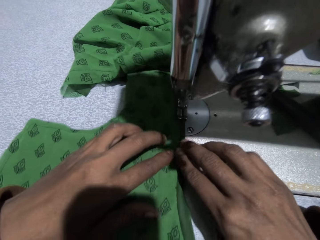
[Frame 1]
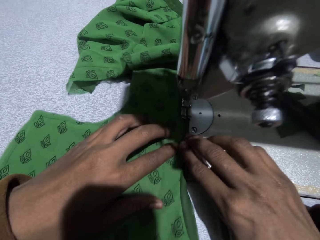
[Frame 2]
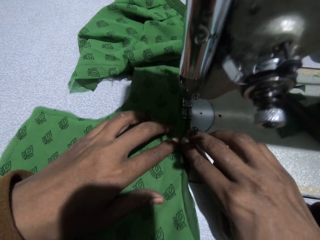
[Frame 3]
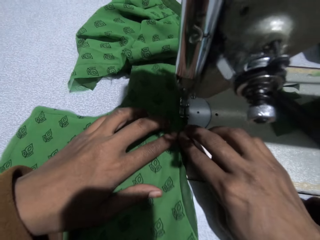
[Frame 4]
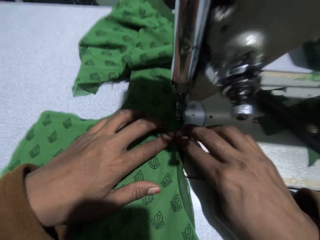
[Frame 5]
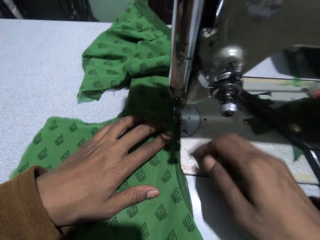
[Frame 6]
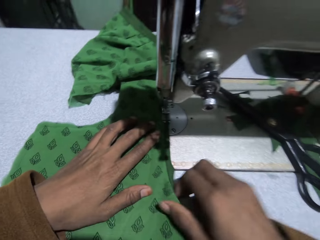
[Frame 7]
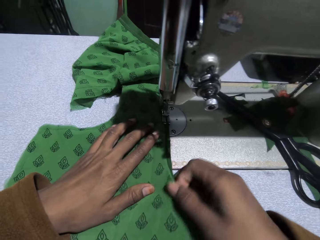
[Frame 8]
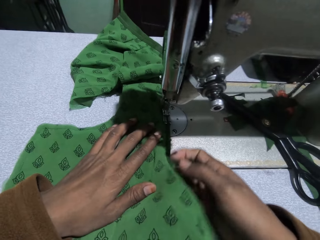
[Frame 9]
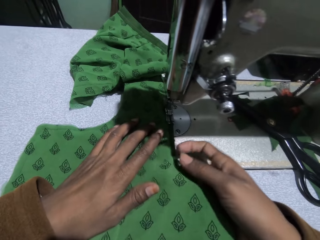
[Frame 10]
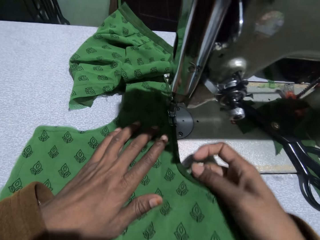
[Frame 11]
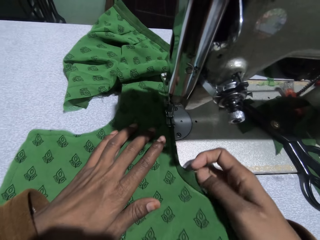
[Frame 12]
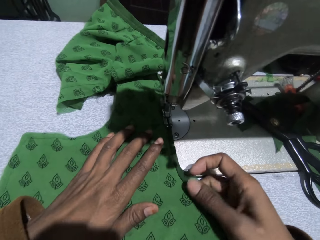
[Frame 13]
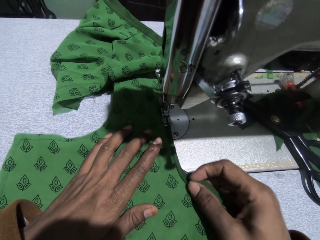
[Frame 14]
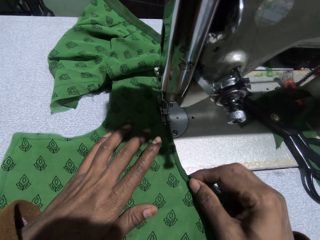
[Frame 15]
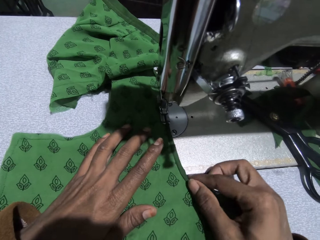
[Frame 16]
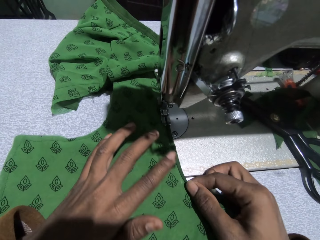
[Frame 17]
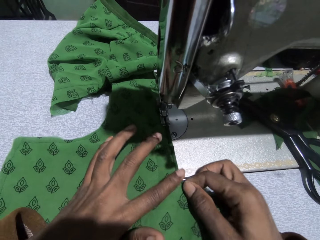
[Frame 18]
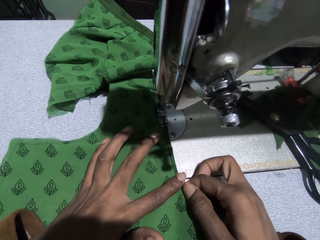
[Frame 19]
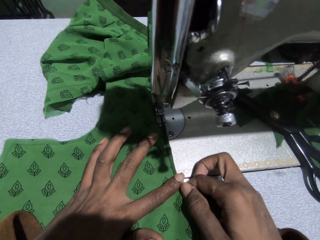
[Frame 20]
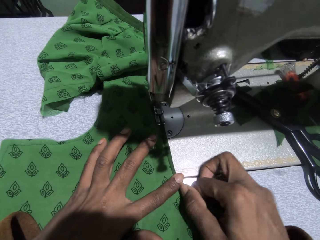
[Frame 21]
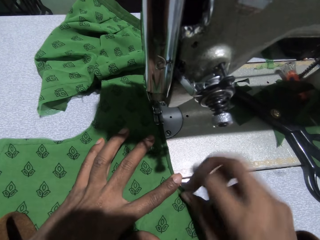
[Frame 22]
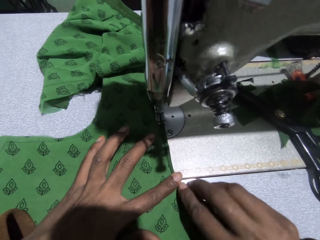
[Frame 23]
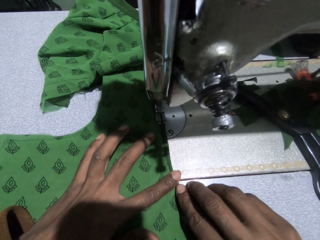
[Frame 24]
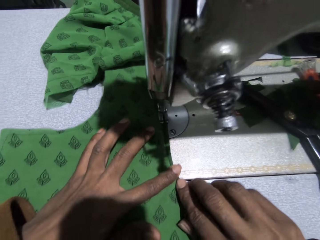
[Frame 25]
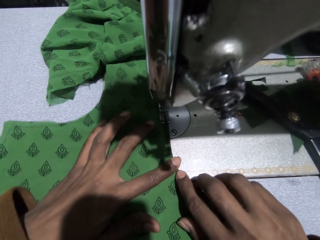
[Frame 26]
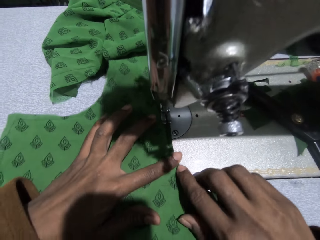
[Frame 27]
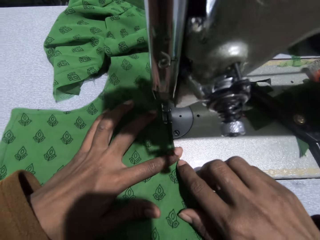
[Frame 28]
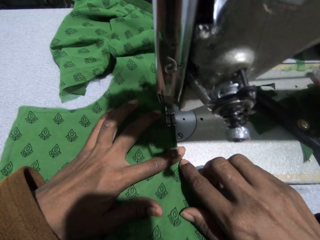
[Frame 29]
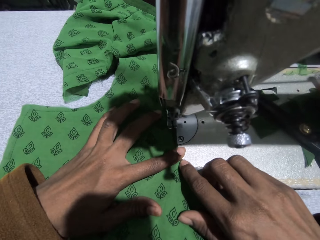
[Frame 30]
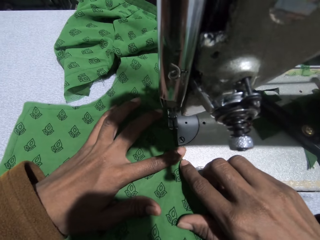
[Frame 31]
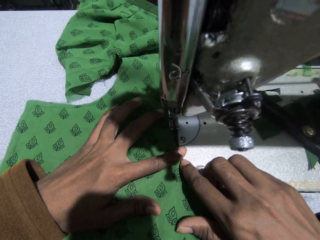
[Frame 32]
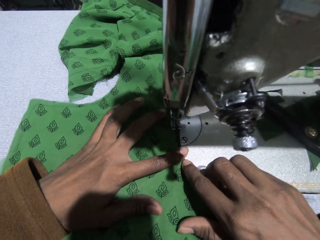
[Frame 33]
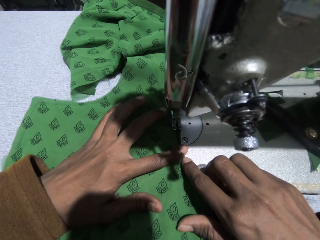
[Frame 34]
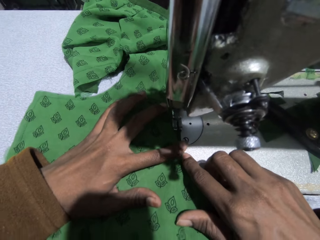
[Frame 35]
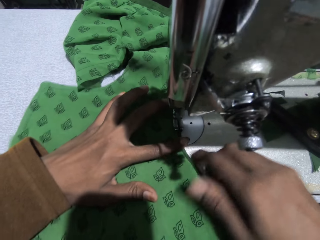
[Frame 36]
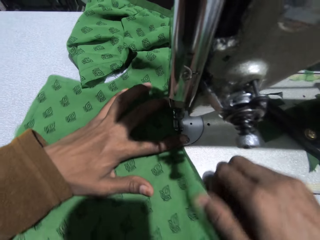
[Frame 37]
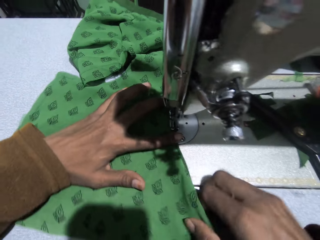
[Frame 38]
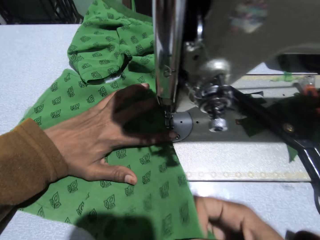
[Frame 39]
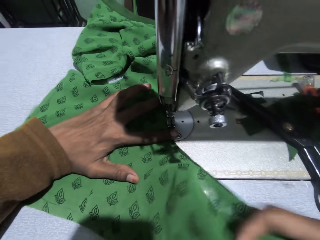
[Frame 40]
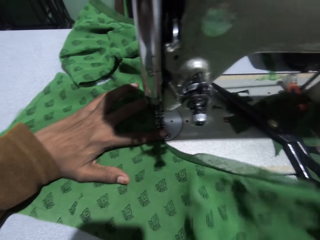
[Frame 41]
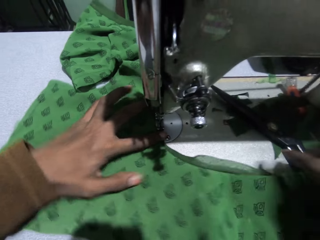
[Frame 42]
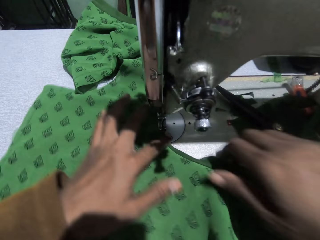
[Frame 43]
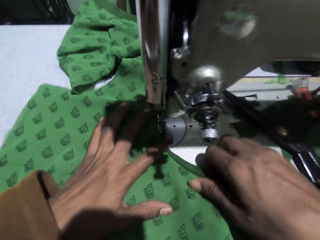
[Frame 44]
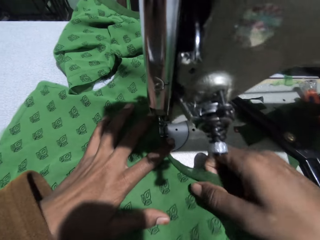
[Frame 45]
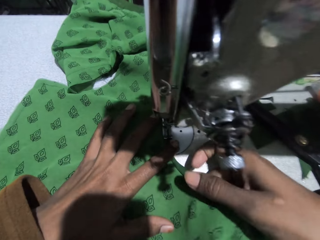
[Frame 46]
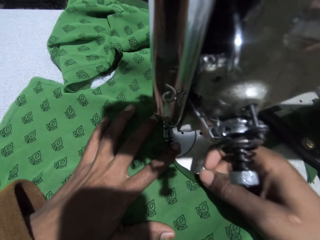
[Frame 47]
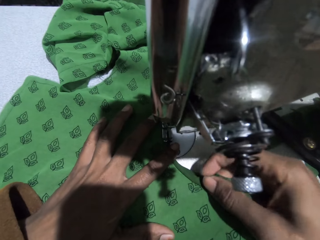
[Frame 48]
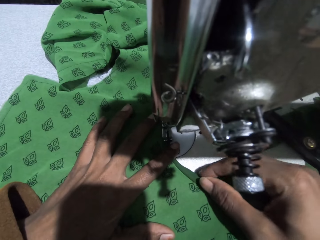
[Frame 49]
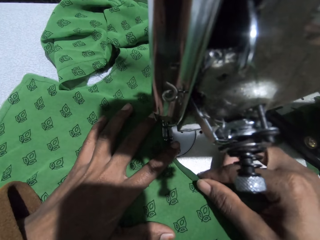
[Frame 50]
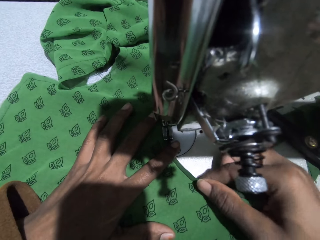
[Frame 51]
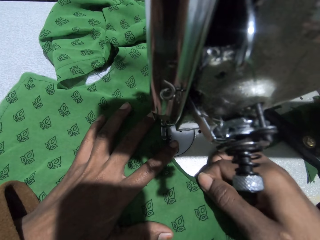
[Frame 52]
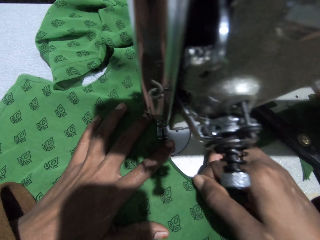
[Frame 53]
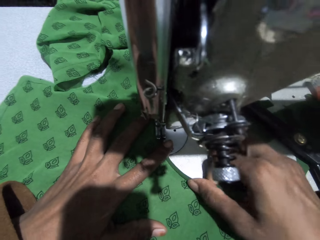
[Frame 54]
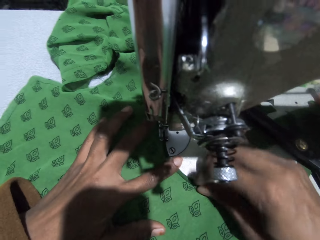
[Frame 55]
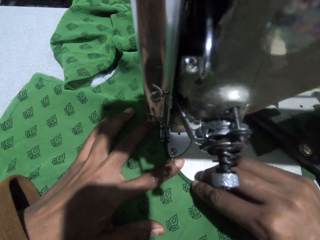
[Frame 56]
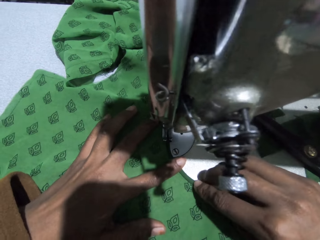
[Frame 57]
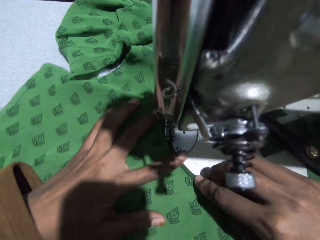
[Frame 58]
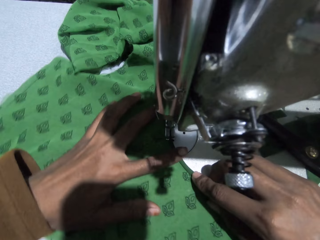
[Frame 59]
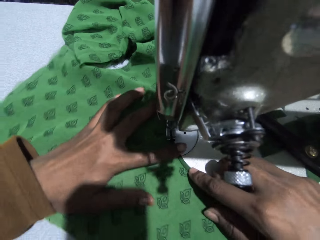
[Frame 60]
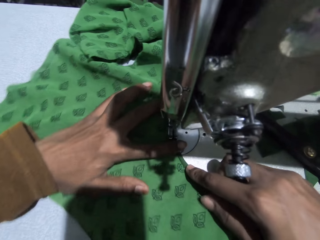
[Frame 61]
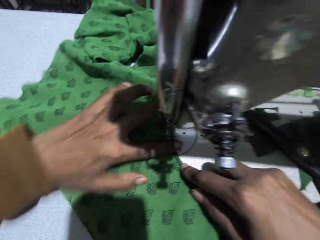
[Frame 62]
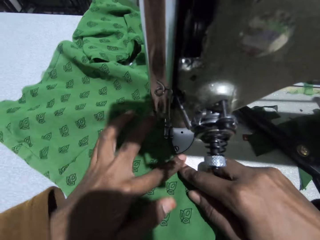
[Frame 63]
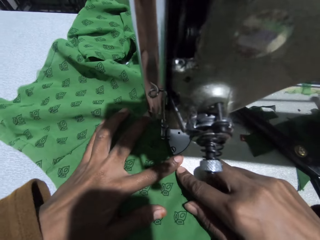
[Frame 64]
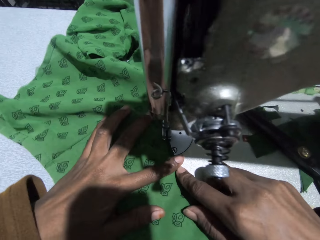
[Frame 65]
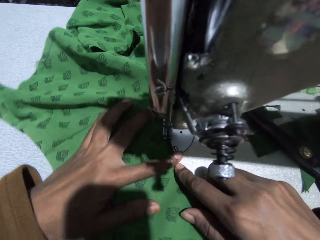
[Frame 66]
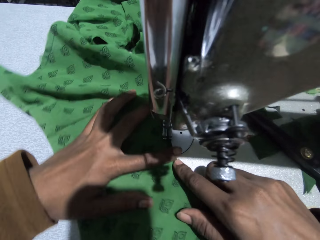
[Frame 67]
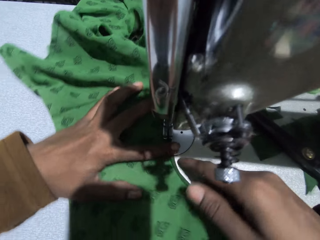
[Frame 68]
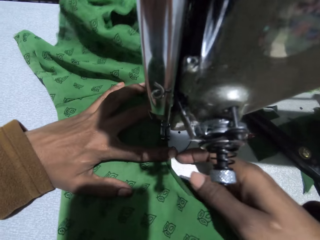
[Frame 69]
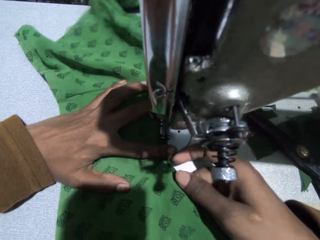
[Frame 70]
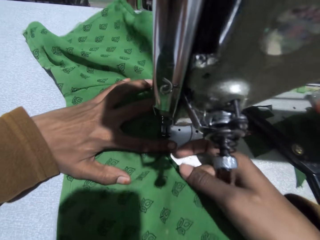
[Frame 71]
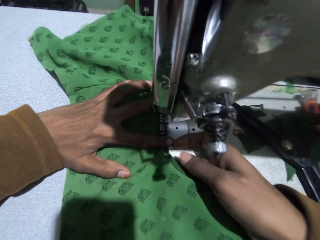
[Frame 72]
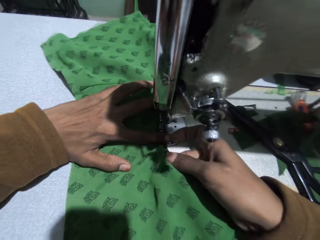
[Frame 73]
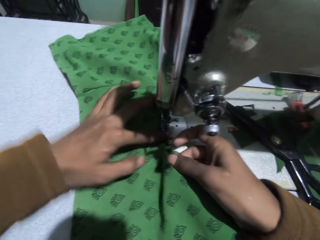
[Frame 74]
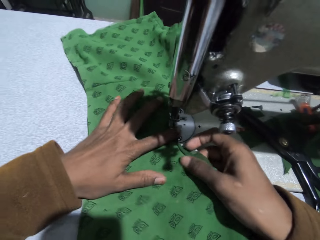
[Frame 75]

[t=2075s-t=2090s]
The camera wearer adjusts the cloth on the sewing machine. They sew the pieces of cloth with the sewing machine. They adjust the cloth on the sewing machine. They sew the pieces of cloth with the sewing machine.

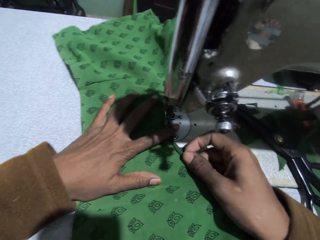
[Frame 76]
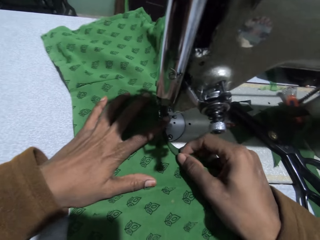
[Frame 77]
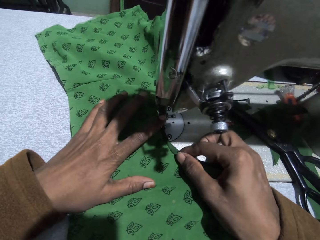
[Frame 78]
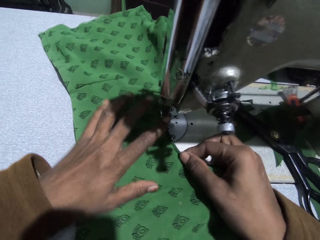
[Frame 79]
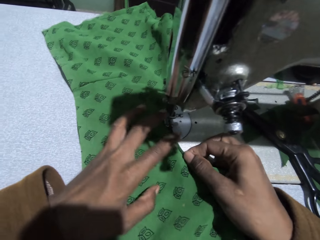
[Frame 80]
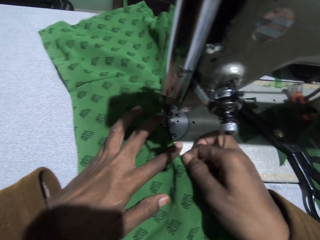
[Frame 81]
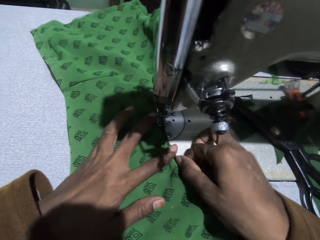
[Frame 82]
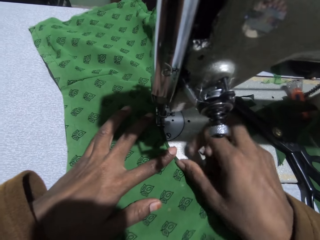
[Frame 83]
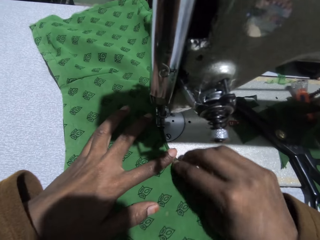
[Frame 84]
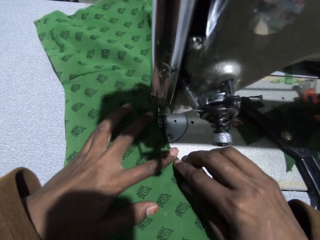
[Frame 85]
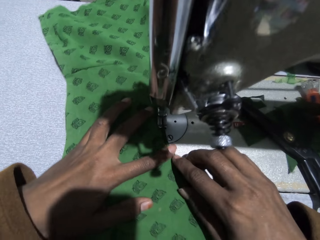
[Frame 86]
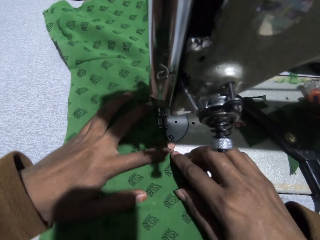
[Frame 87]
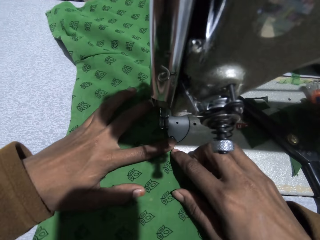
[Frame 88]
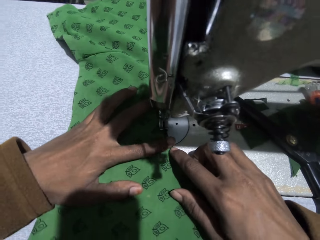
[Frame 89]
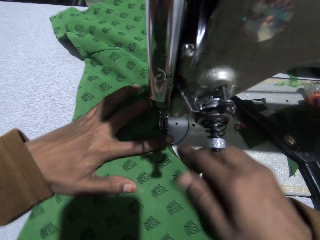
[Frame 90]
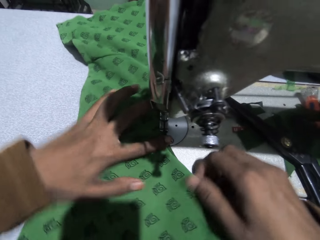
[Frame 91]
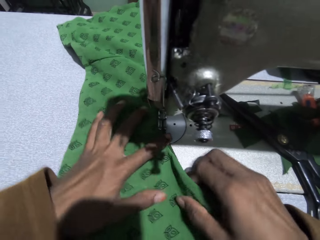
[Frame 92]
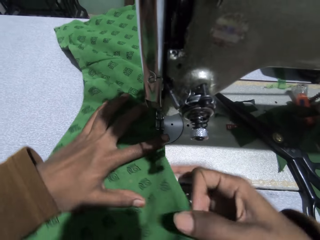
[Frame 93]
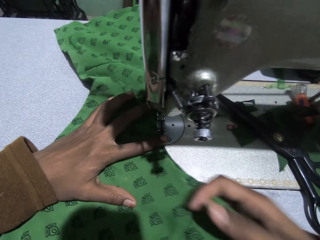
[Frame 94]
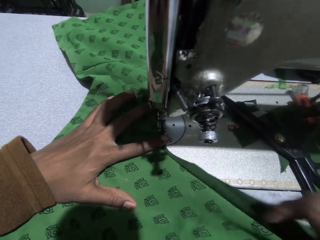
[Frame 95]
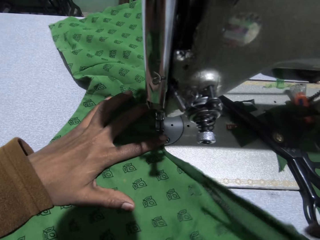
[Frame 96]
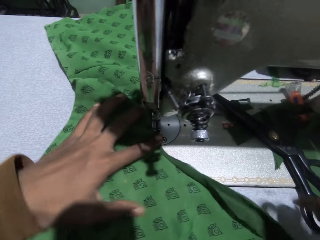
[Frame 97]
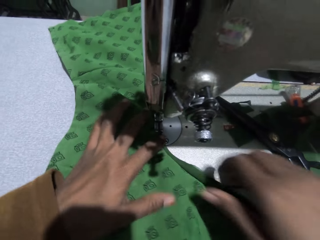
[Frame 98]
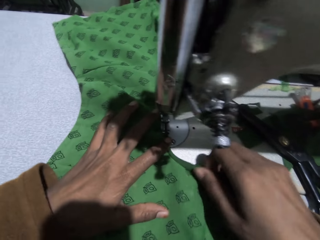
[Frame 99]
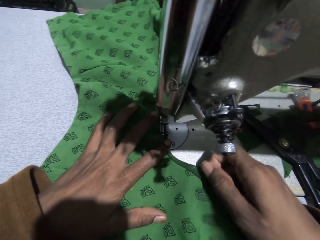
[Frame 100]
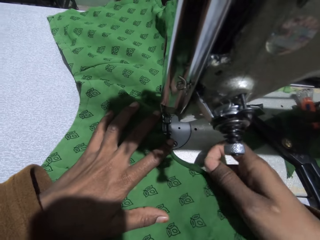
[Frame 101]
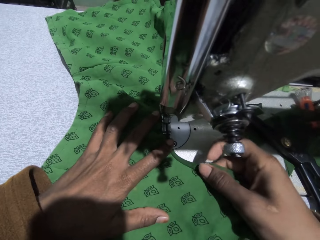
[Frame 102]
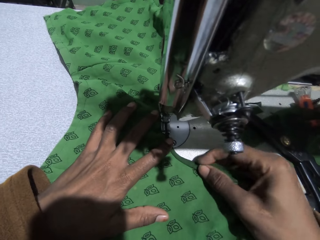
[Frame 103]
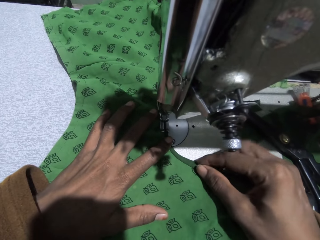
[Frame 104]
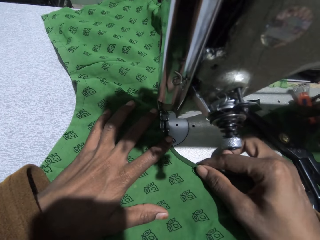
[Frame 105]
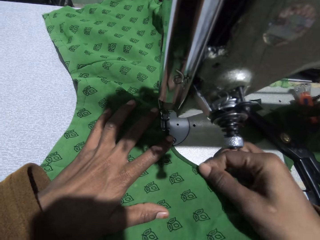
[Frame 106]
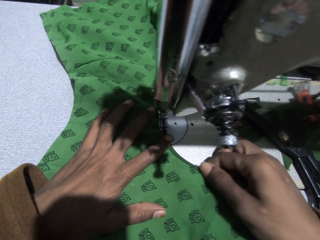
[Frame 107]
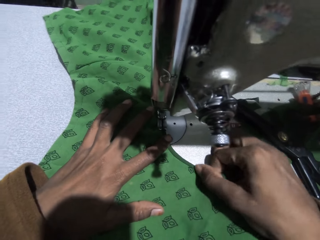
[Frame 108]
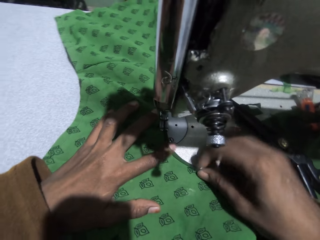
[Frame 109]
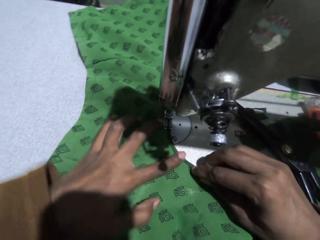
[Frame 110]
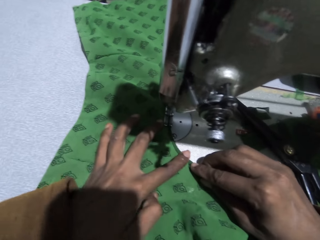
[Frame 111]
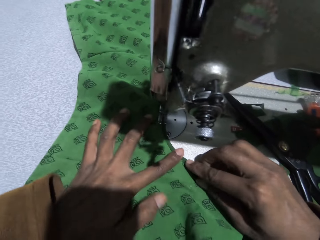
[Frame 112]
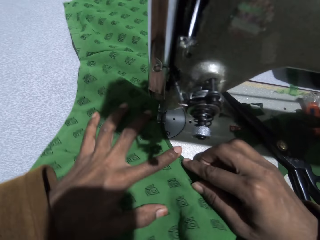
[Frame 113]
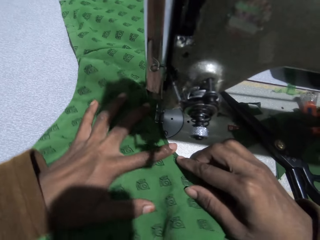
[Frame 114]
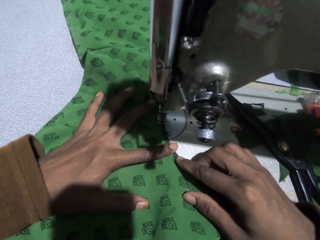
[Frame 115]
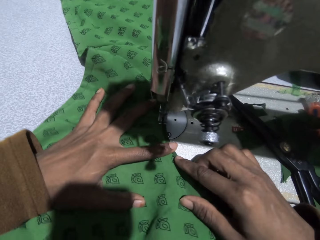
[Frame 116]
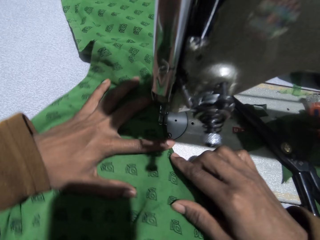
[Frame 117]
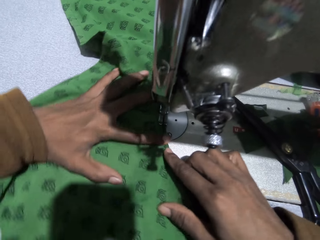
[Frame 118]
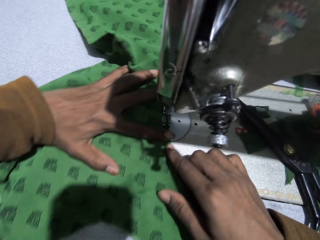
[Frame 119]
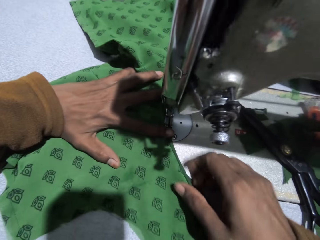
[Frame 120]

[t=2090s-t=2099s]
The camera wearer adjusts the cloth on the sewing machine. They sew the pieces of cloth with the sewing machine.
